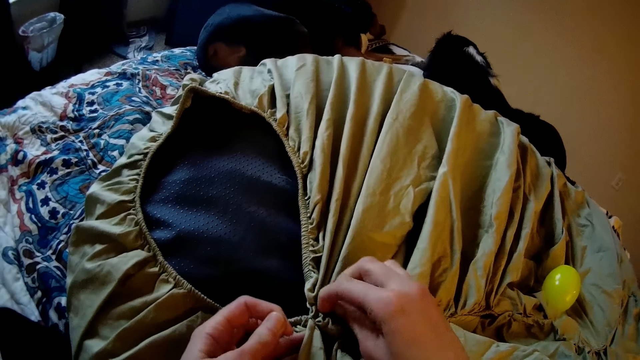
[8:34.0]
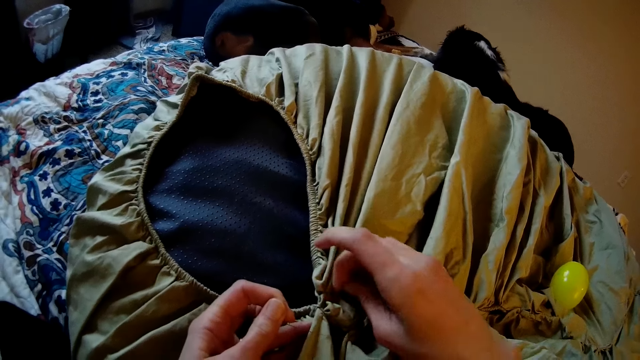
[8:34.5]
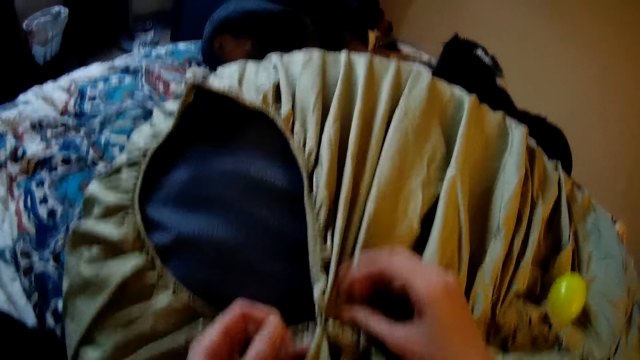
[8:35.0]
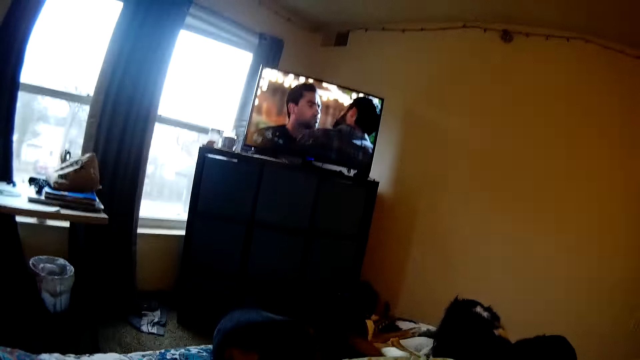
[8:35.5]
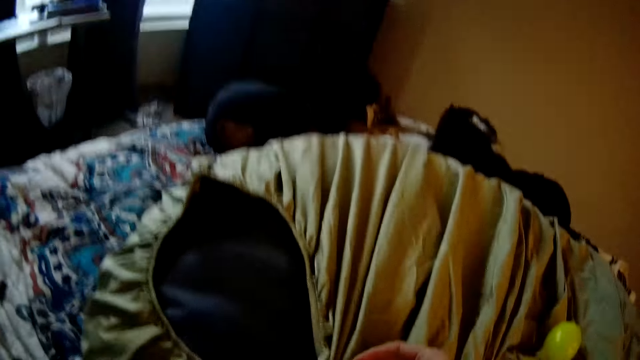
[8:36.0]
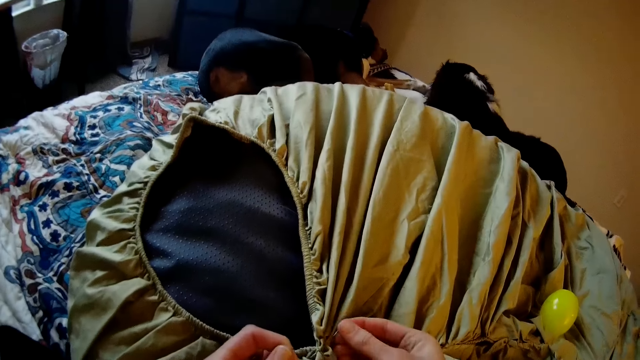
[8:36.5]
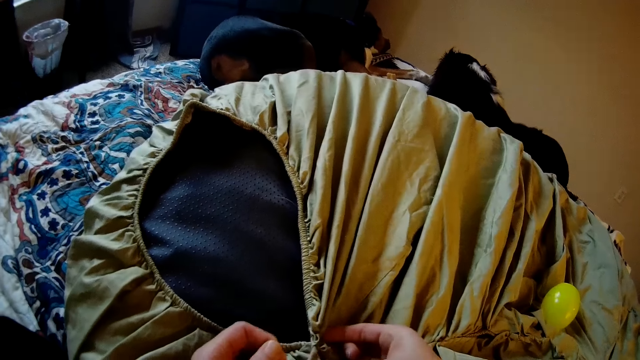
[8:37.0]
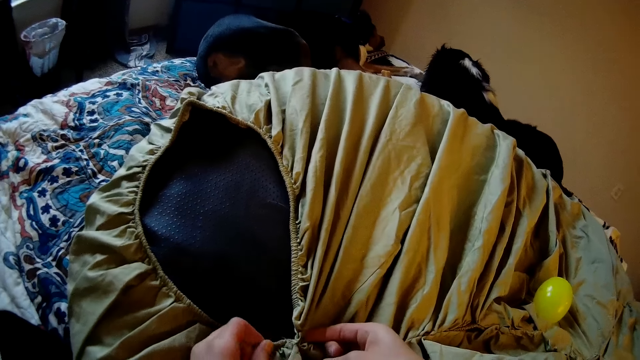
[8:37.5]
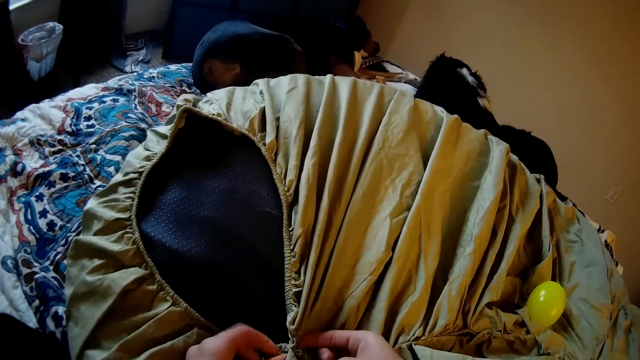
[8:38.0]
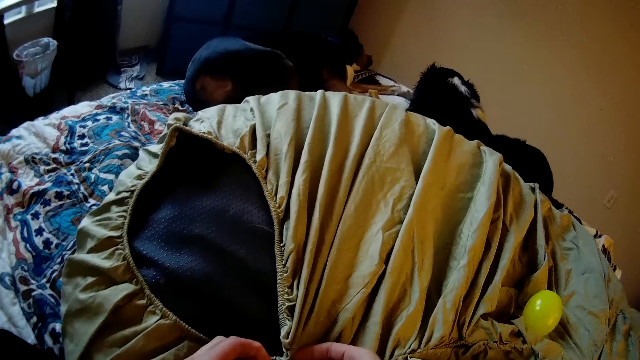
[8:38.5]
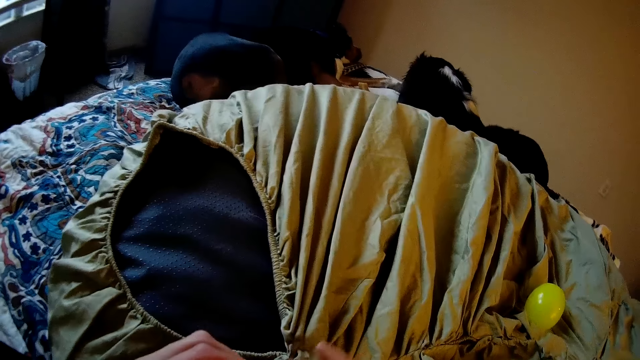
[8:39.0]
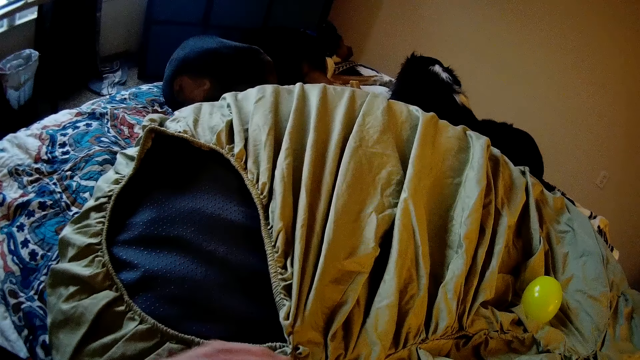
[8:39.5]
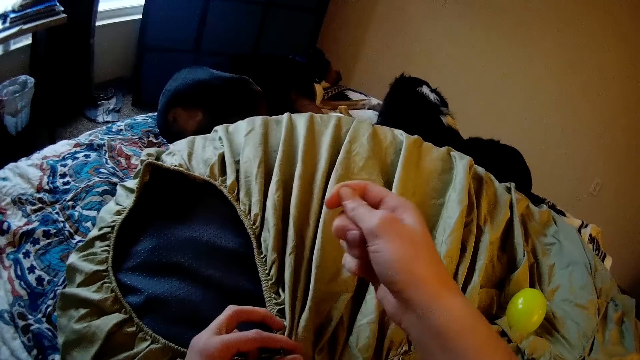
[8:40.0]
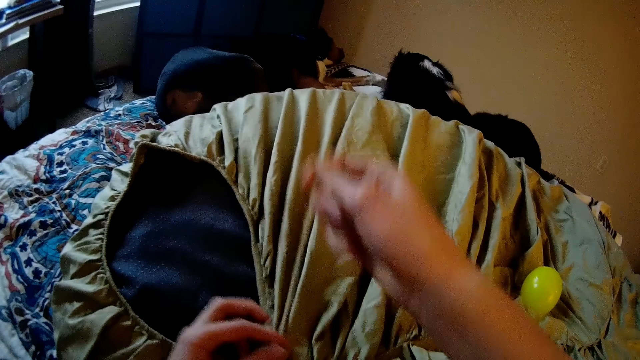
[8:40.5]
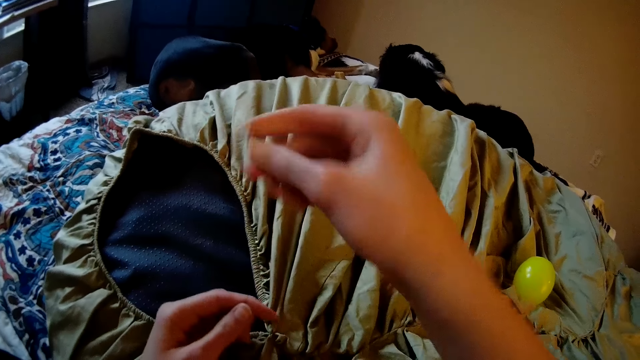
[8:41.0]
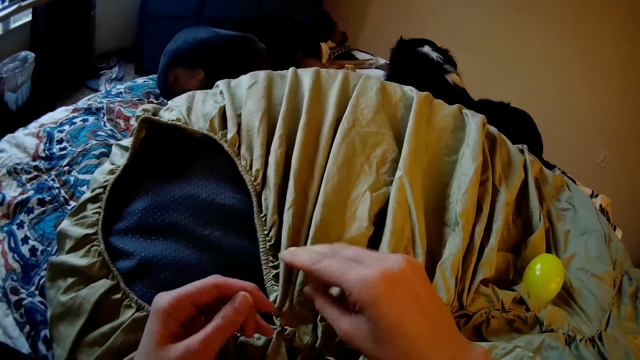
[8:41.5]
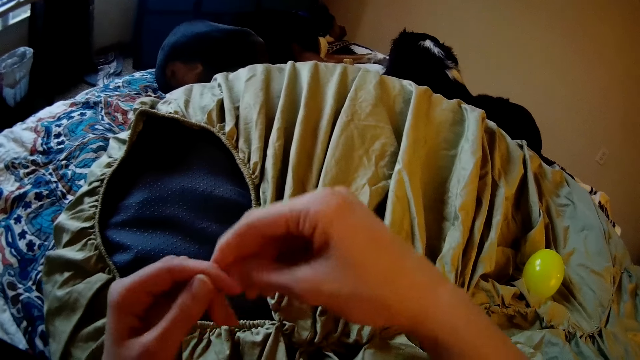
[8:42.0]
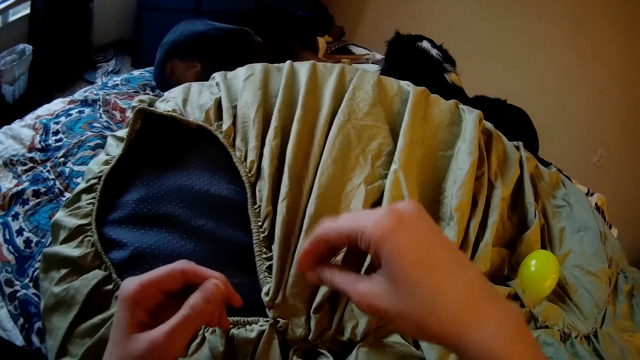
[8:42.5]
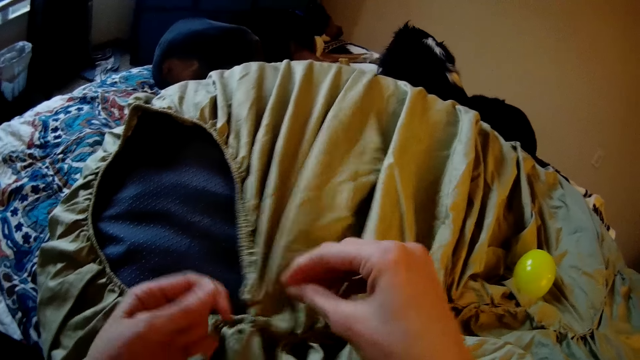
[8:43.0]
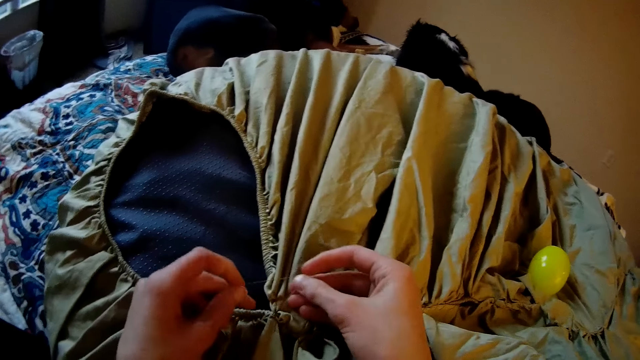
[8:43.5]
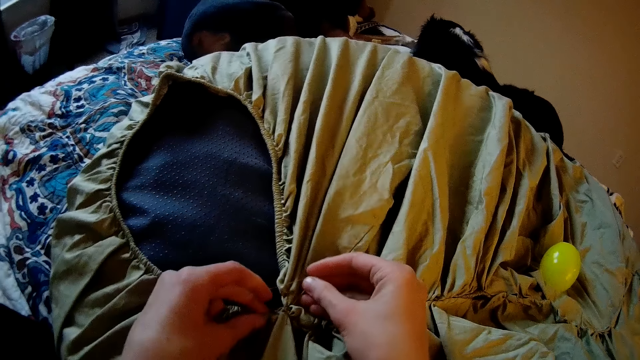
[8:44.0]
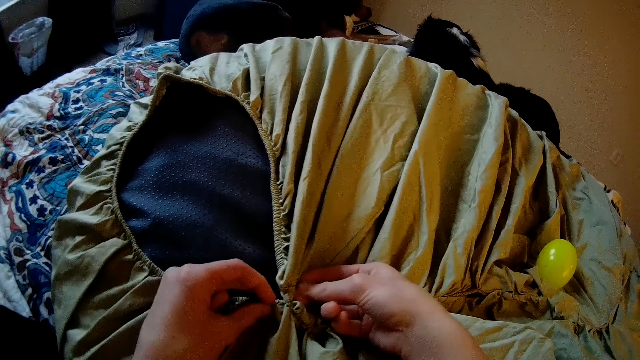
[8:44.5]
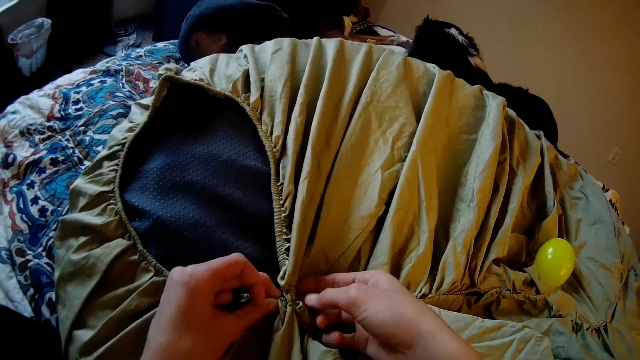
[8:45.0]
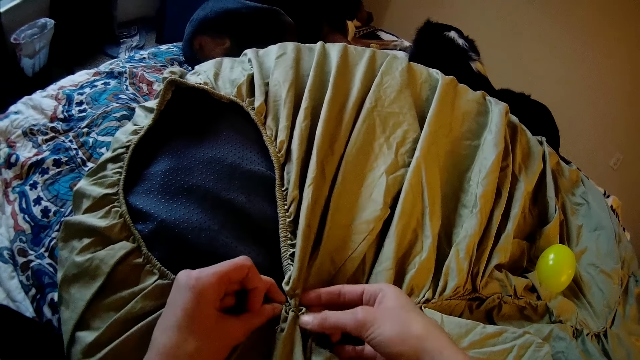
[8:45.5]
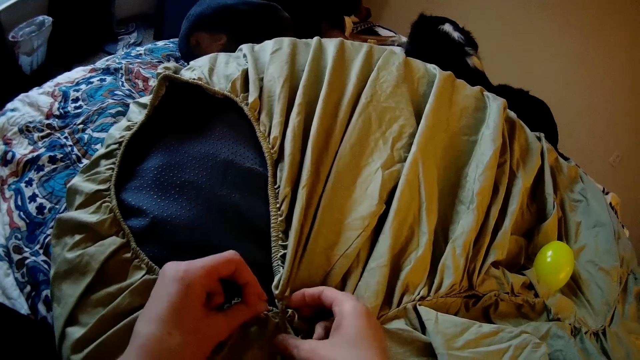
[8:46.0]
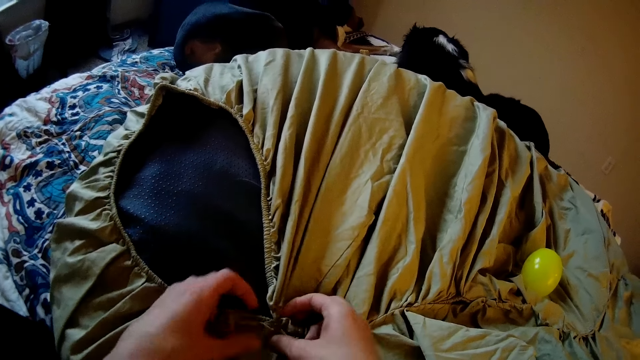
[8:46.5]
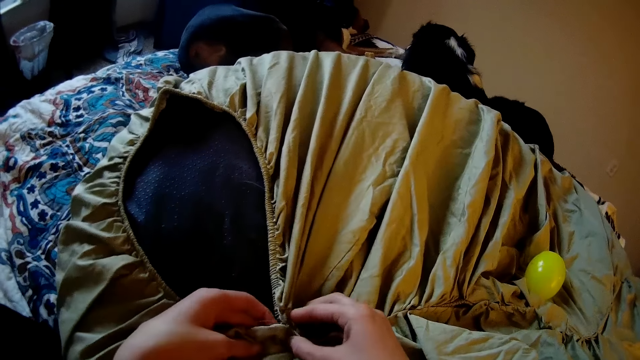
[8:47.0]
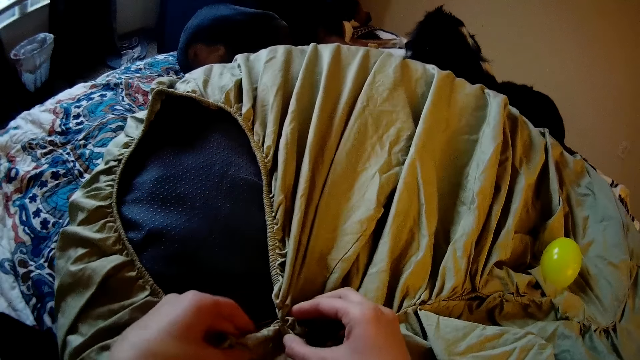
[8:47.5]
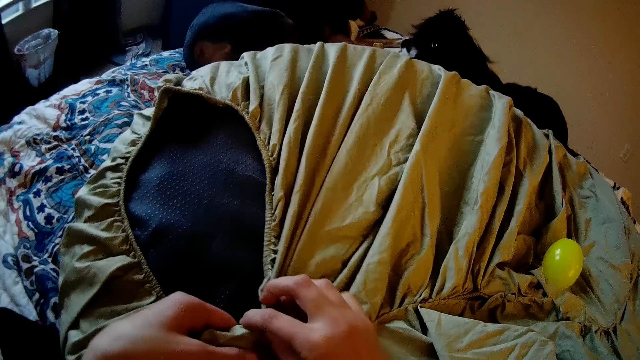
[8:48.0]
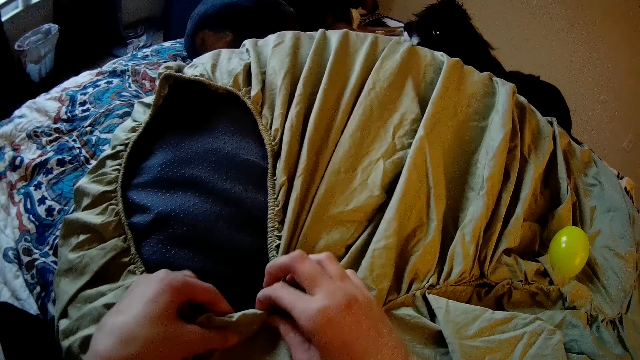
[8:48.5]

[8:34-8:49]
The camera wearer sews with her hand. She raises her head to view the TV while sewing. She brings down her head. She pulls a thread on the cloth. She sews with her hand.

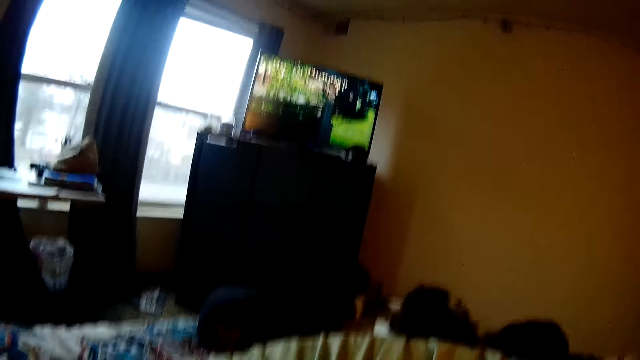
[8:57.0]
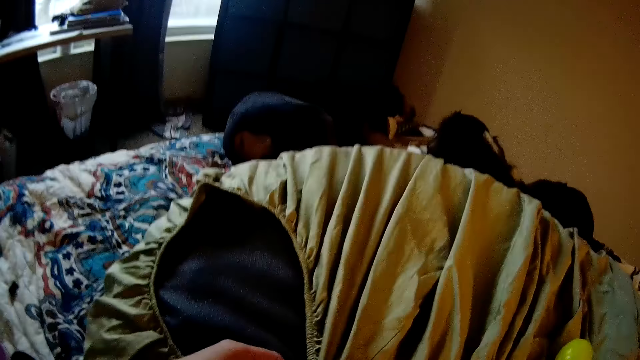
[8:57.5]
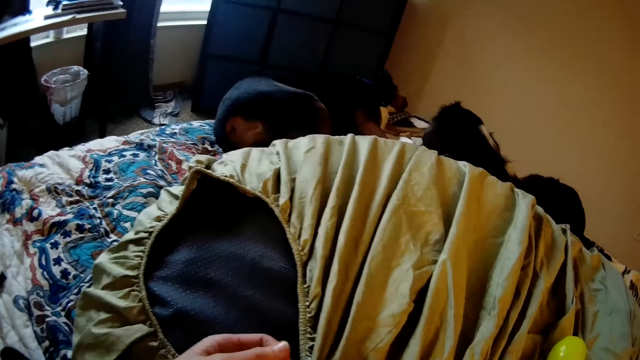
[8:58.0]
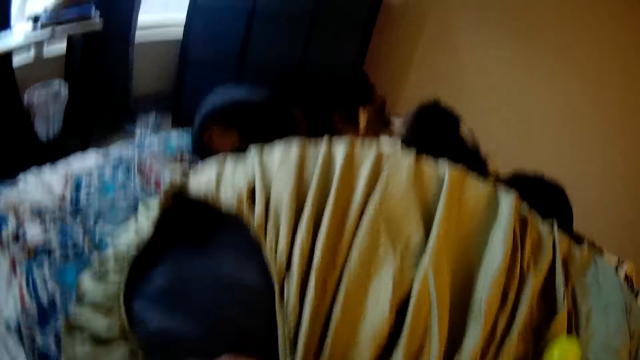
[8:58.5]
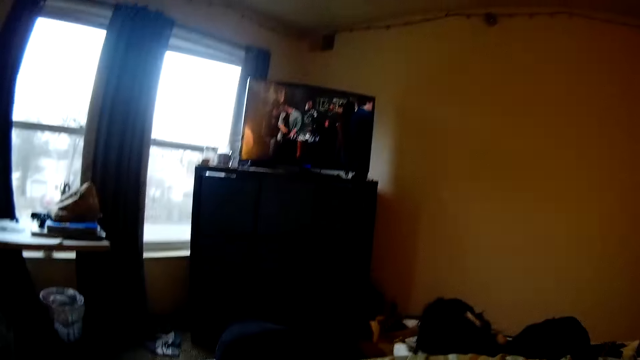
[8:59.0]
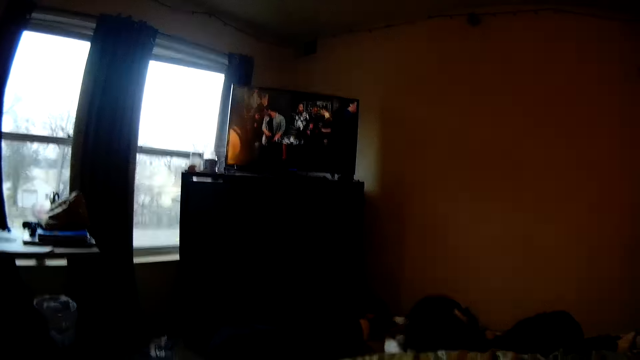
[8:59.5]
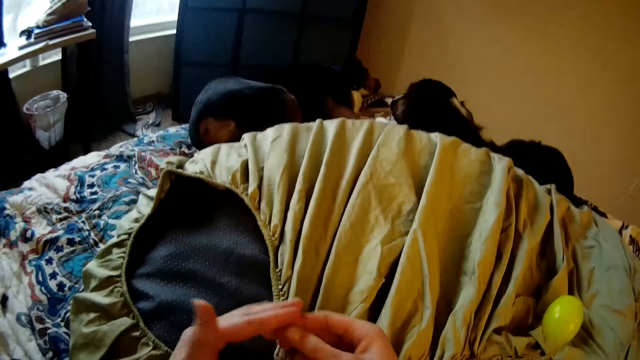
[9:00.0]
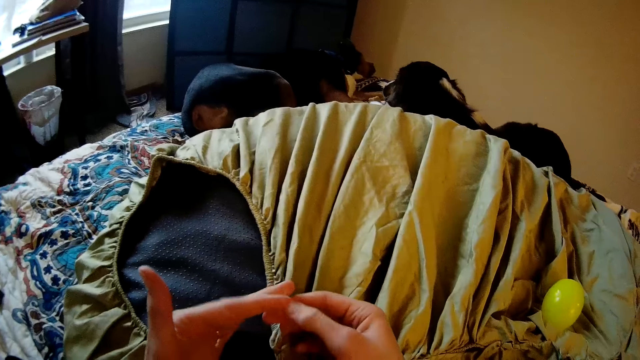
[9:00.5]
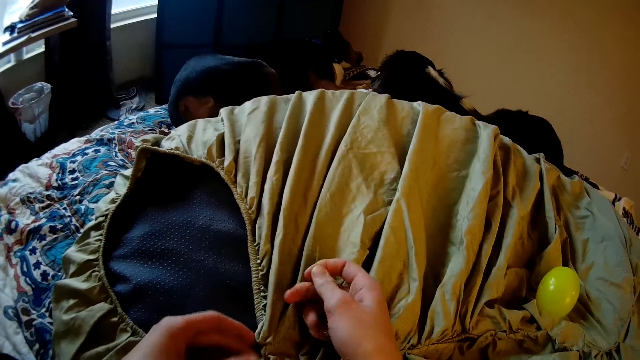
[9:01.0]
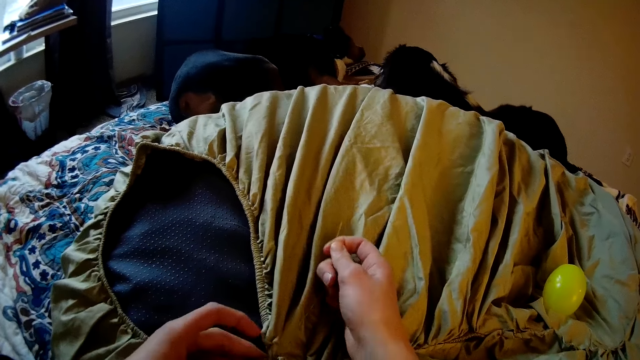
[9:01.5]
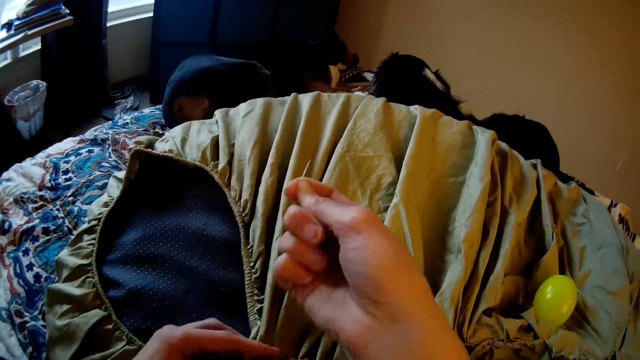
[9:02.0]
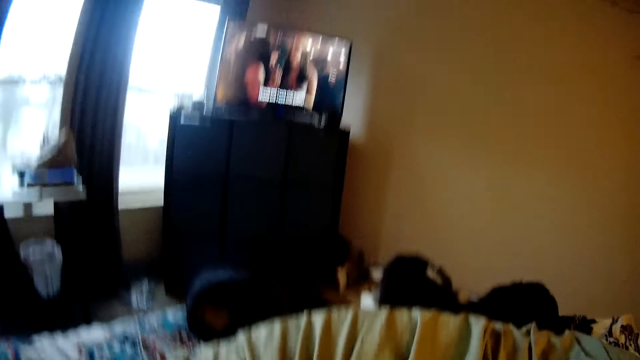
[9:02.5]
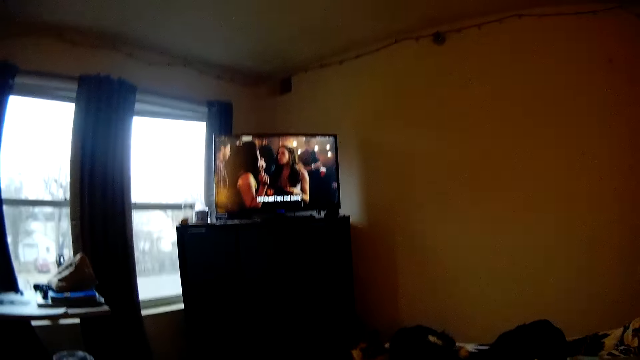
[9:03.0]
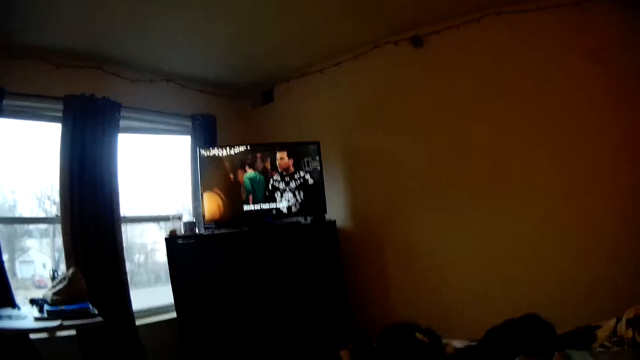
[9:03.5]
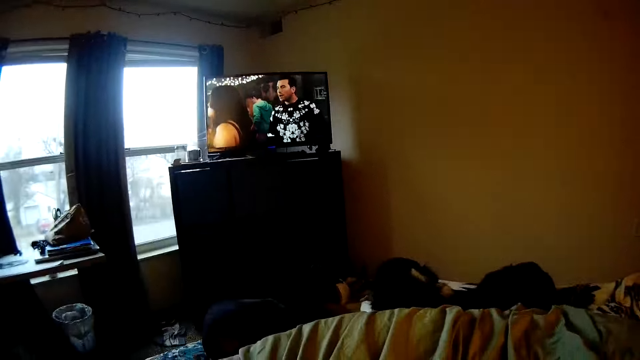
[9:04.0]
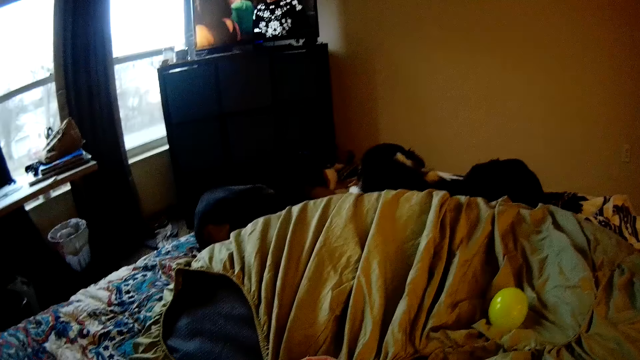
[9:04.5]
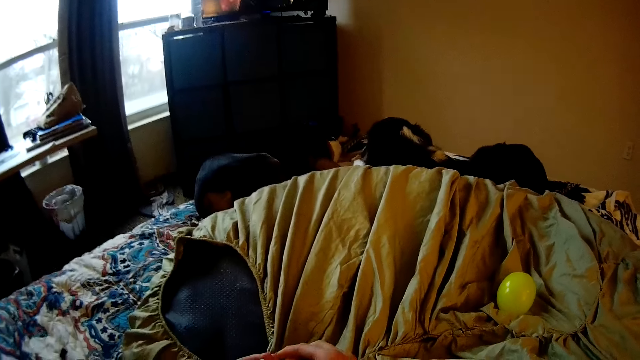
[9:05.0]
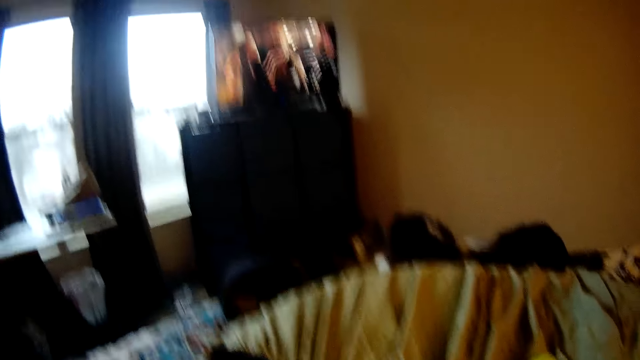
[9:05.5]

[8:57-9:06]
The camera wearer raises her head to view the TV while sewing. She turns around the room. She brings down her head. She raises her head to view the TV while sewing. She brings down her head. She pulls a thread on the cloth. She turns around the room. She raises her head to view the TV while sewing.
